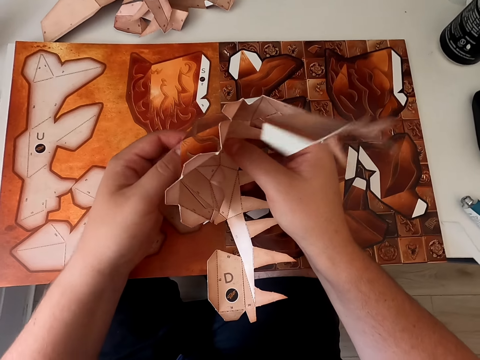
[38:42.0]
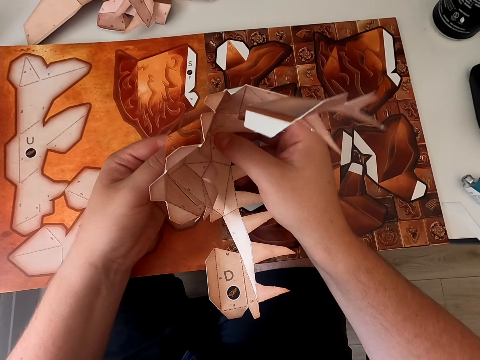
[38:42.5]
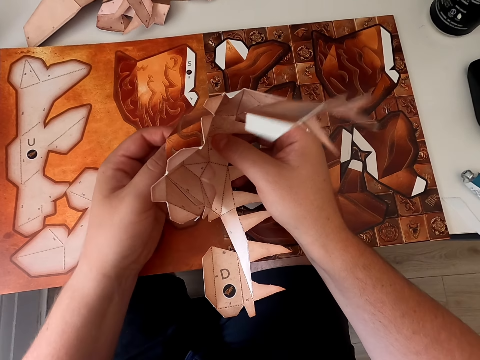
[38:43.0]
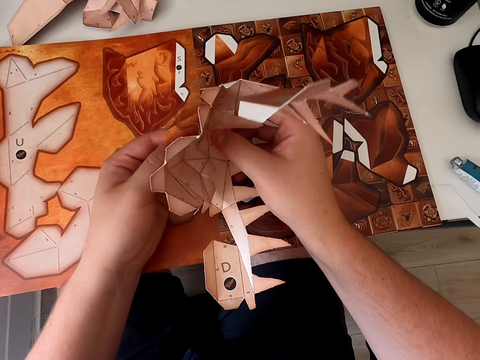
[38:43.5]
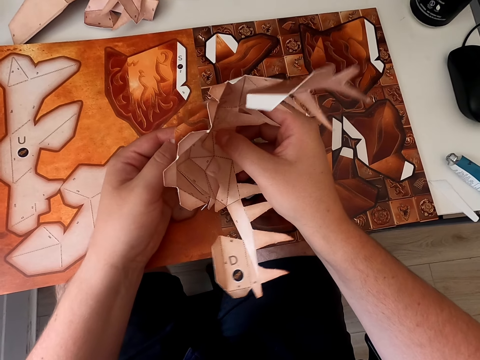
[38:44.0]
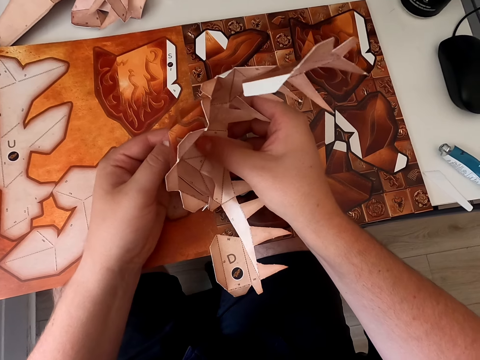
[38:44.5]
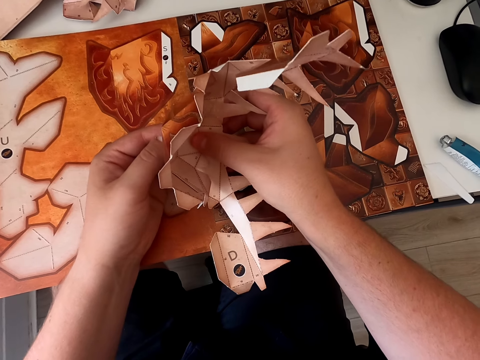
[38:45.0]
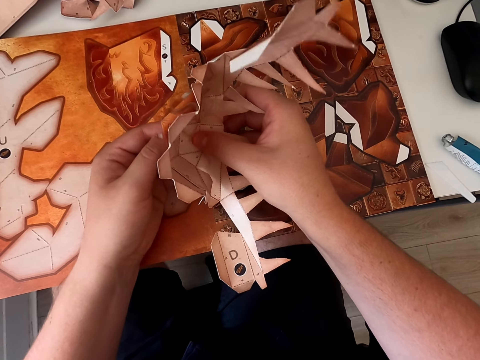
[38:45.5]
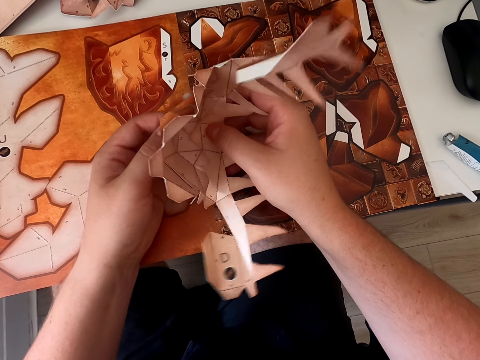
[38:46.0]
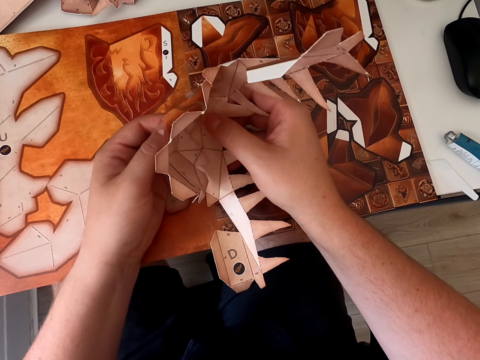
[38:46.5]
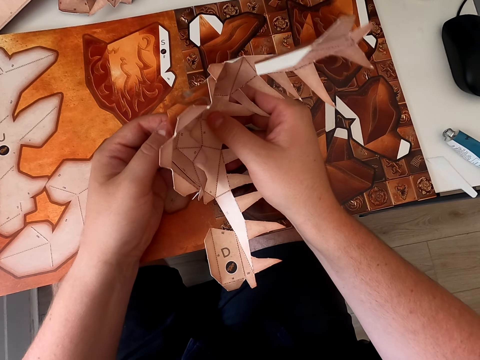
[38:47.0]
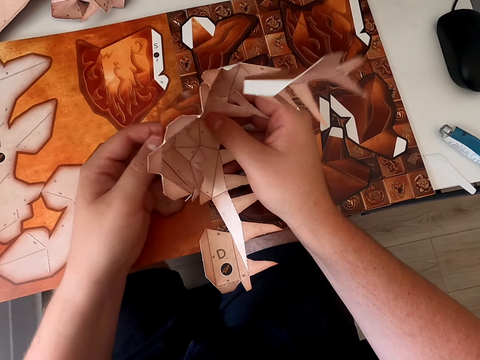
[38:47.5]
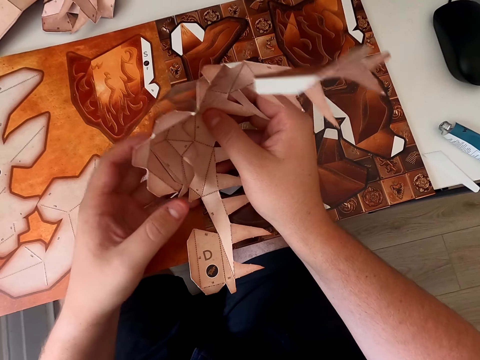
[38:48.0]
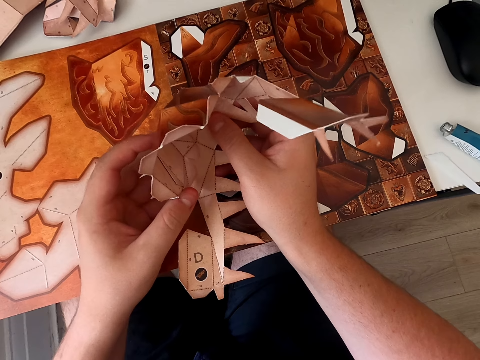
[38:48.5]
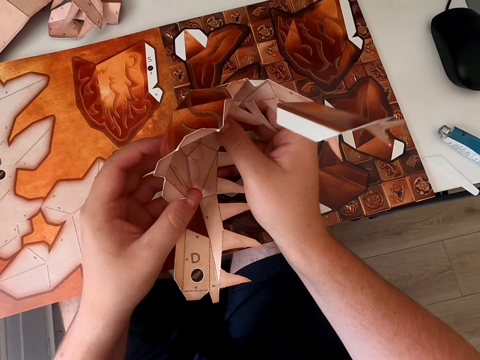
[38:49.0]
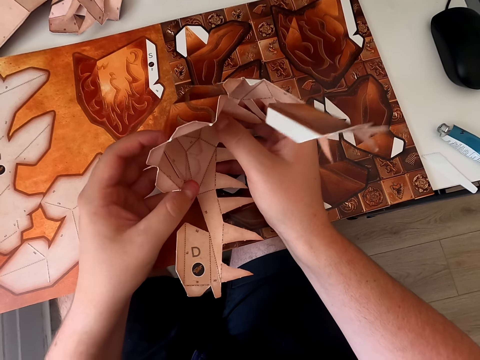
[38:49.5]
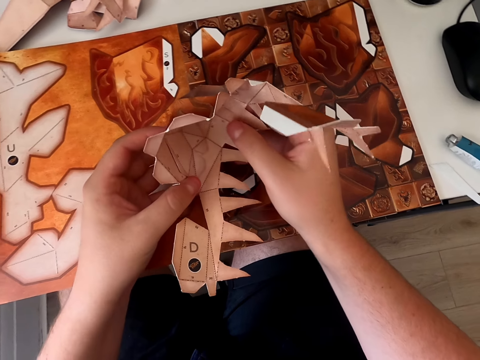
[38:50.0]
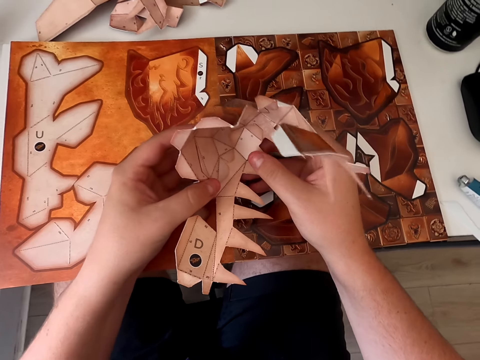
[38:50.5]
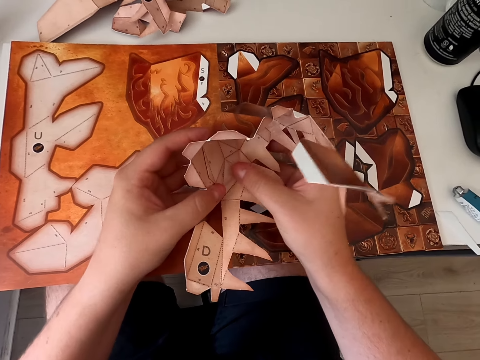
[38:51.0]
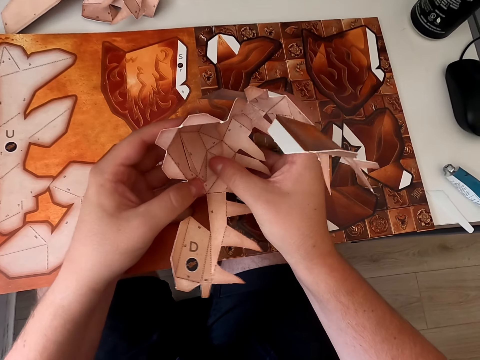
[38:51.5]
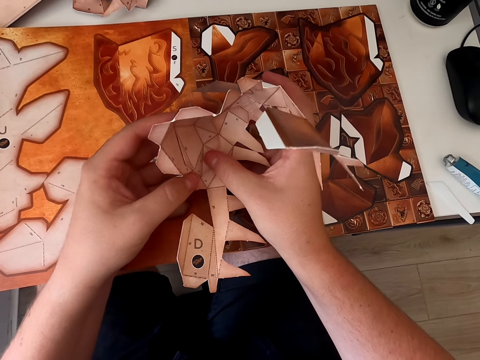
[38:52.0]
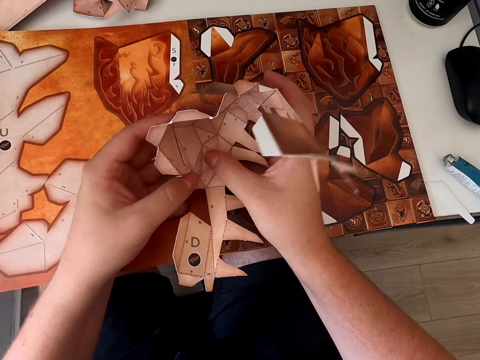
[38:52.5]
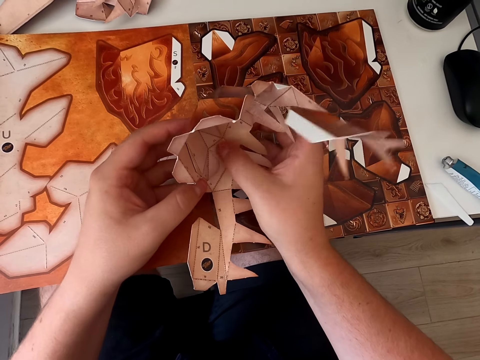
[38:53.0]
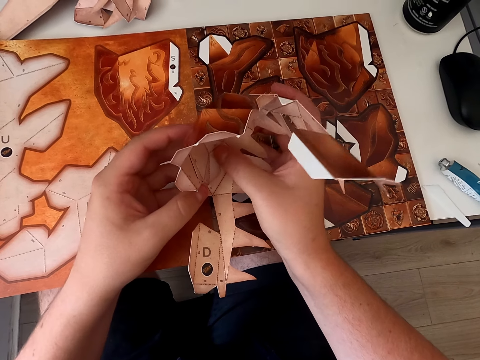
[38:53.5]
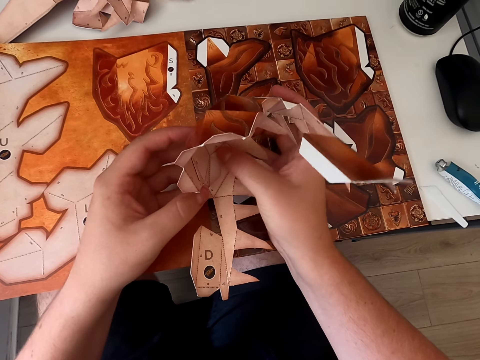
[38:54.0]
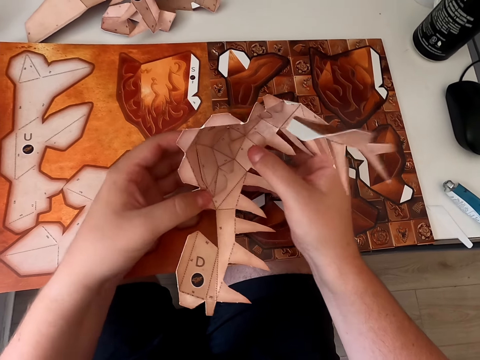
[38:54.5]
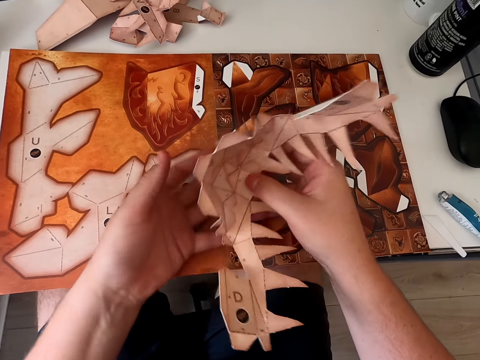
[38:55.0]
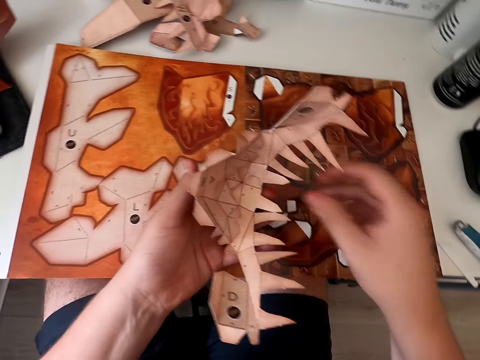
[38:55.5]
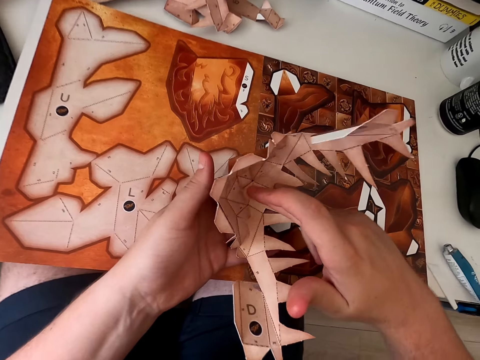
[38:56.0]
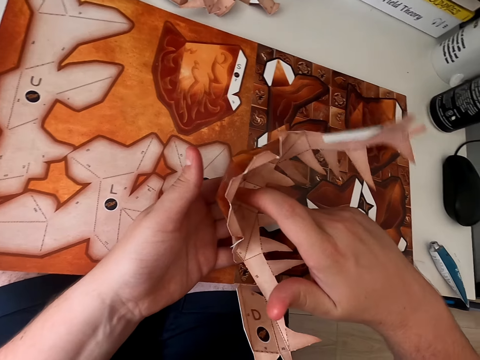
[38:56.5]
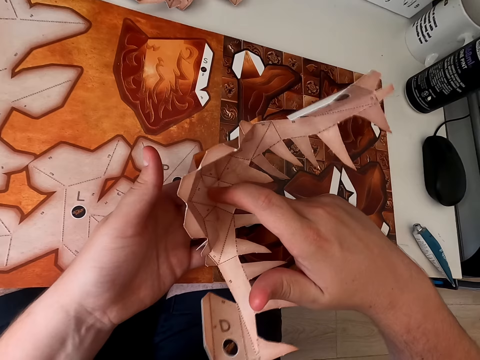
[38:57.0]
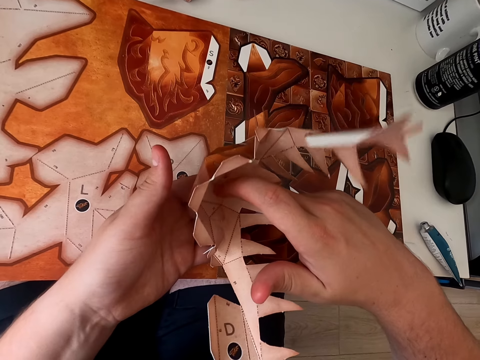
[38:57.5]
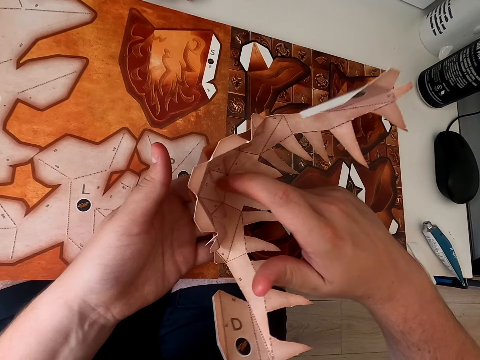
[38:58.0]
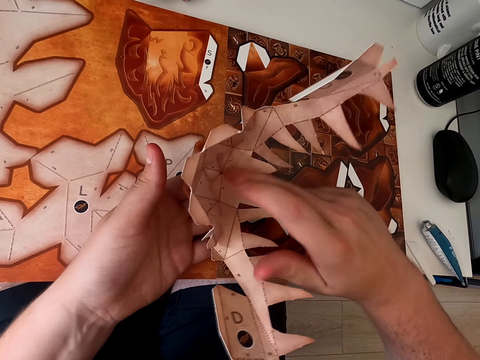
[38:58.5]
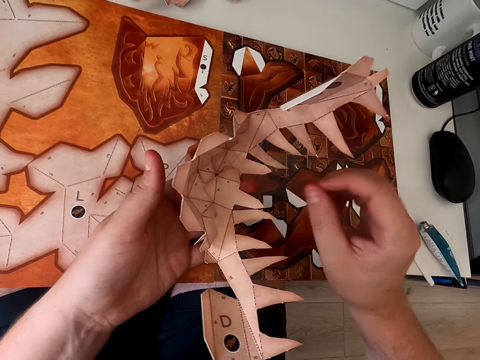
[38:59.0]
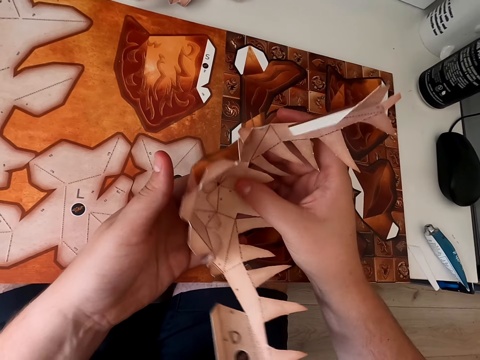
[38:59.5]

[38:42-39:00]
The camera wearer sets the paper craft. They set the paper craft again. They hold the paper craft. They set the paper craft.

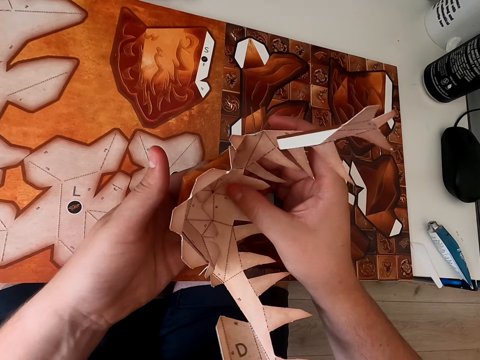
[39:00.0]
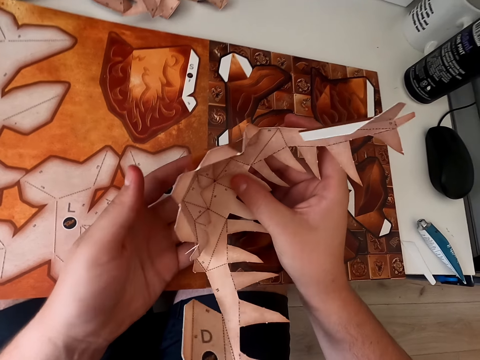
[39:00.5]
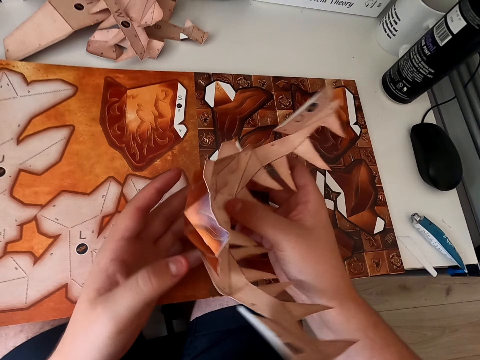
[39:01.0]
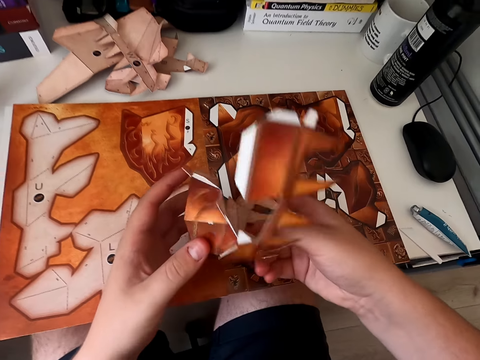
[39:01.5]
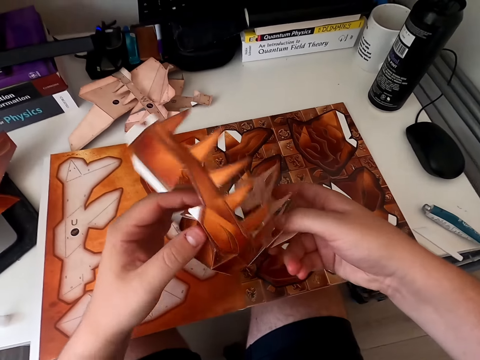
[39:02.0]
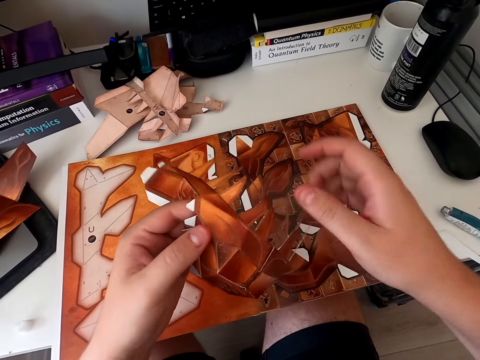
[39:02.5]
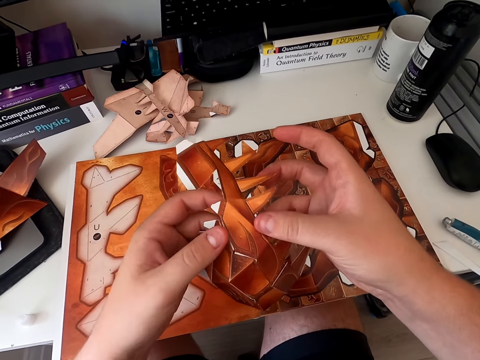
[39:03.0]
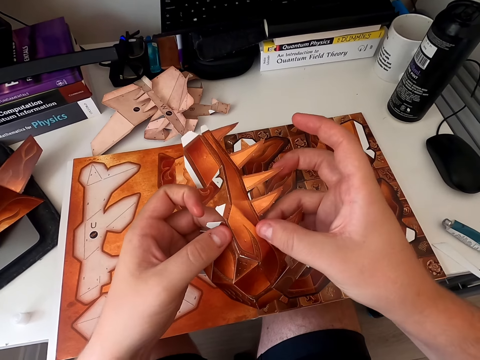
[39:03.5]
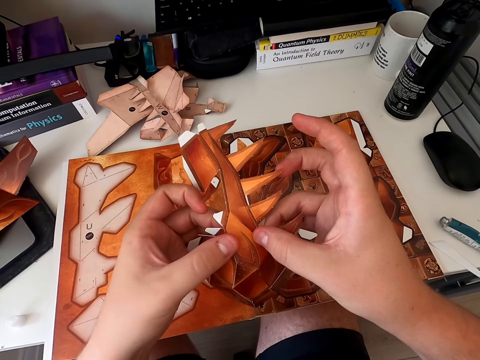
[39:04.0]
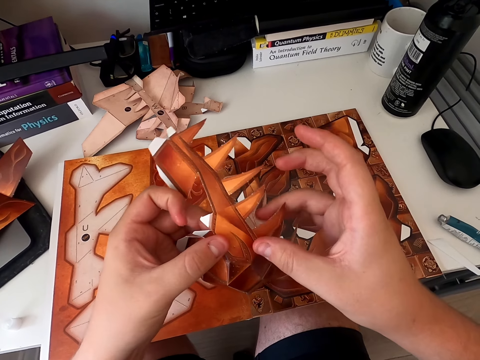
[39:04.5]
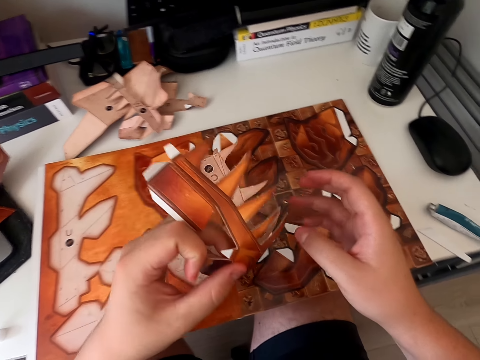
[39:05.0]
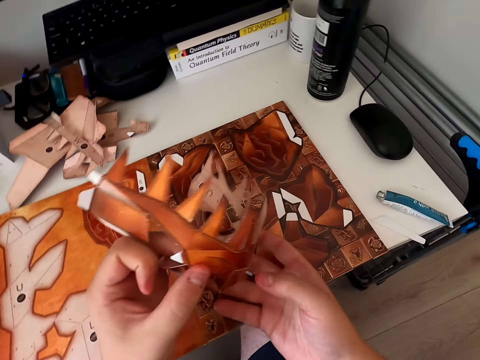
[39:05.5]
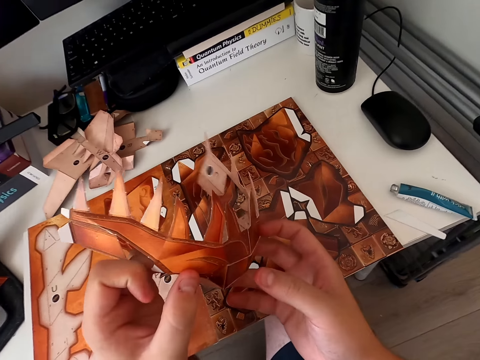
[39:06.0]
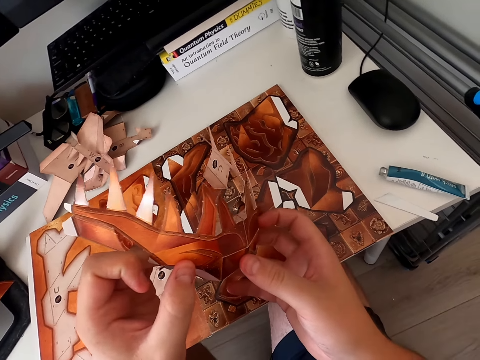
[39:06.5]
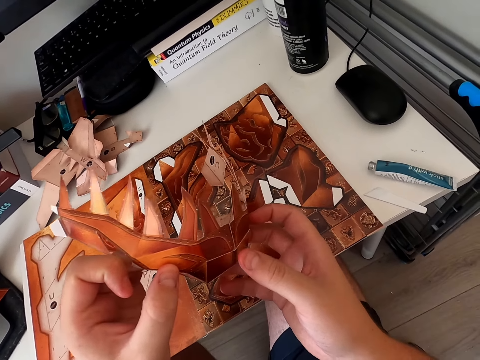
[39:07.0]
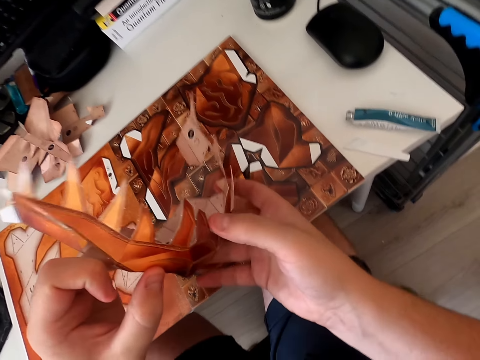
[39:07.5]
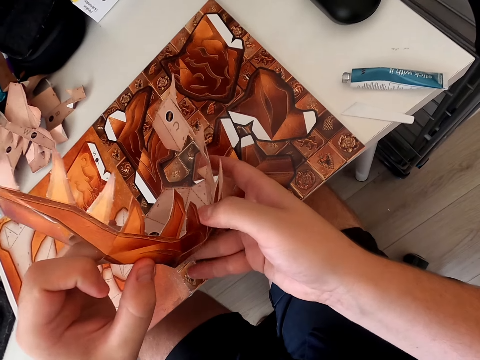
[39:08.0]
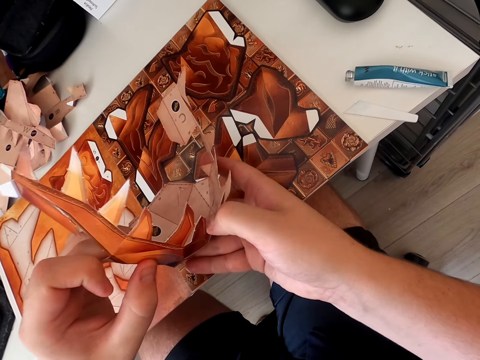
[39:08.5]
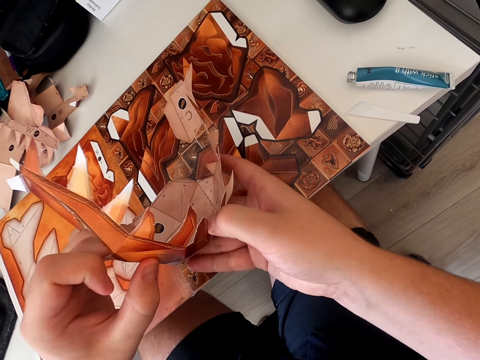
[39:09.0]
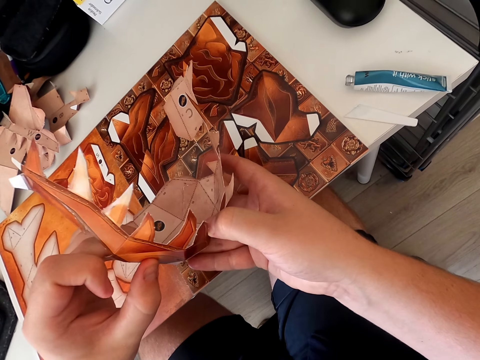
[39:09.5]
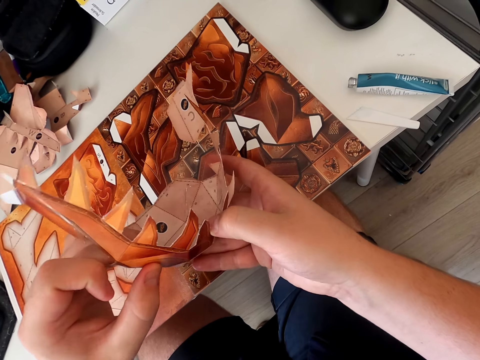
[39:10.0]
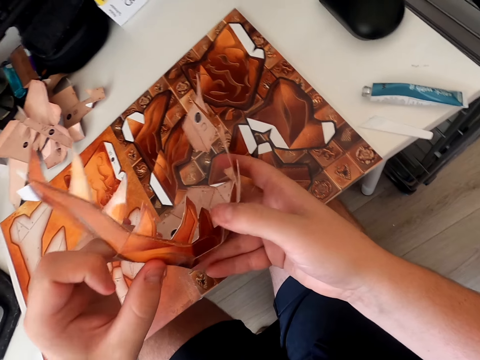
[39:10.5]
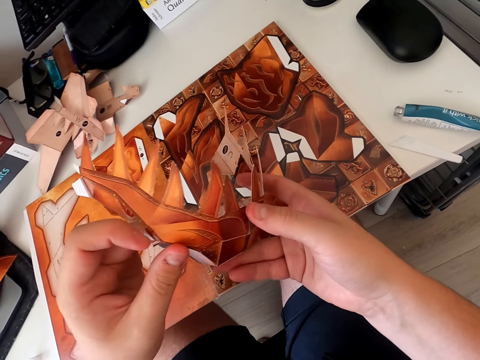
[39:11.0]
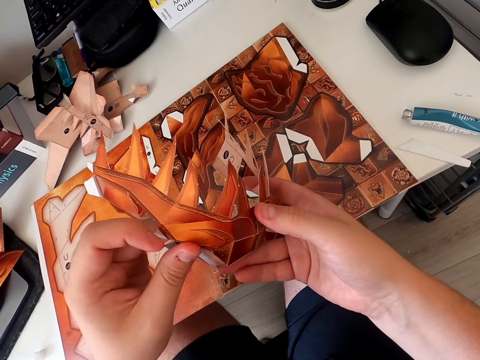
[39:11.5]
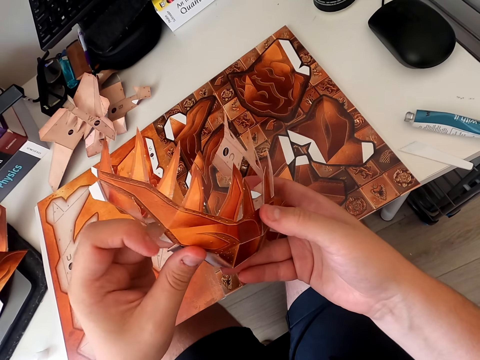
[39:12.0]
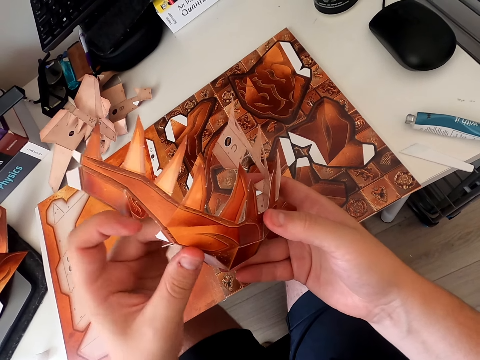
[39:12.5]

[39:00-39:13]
The camera wearer turns the paper craft. They set the paper craft. They set the paper craft again.
